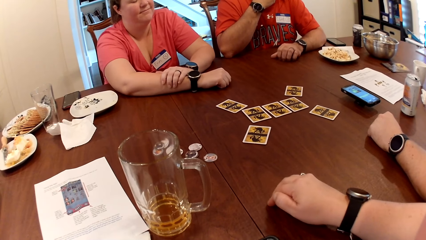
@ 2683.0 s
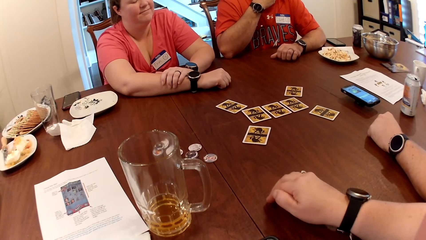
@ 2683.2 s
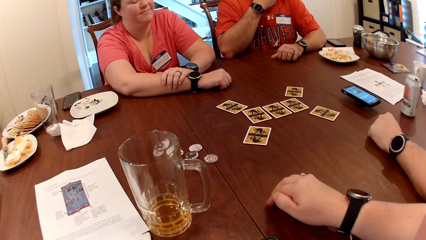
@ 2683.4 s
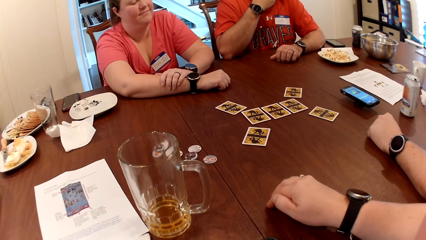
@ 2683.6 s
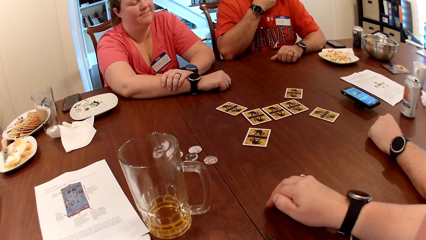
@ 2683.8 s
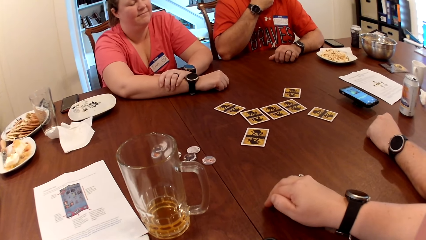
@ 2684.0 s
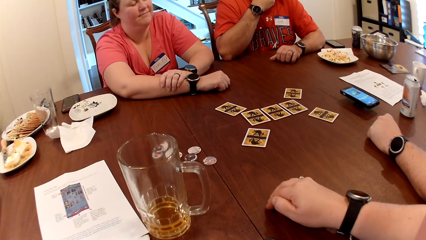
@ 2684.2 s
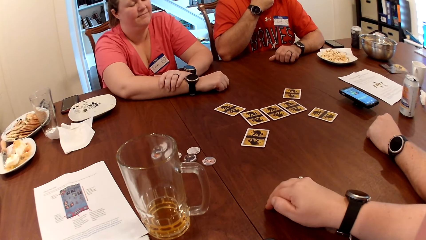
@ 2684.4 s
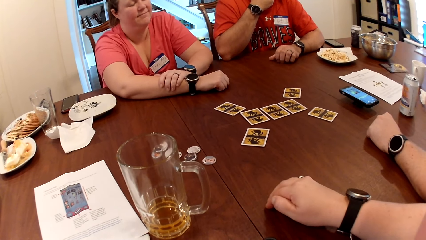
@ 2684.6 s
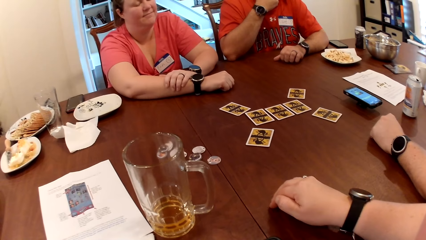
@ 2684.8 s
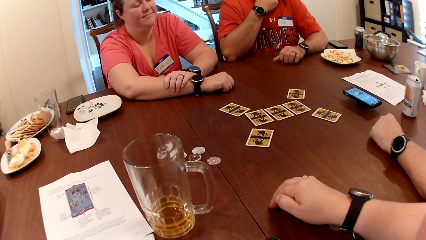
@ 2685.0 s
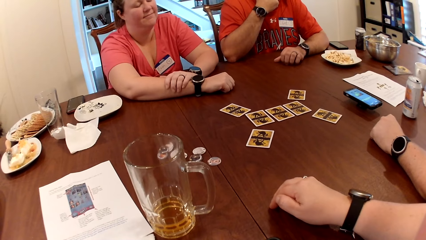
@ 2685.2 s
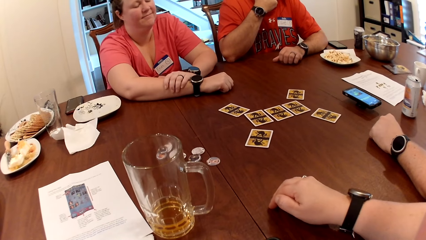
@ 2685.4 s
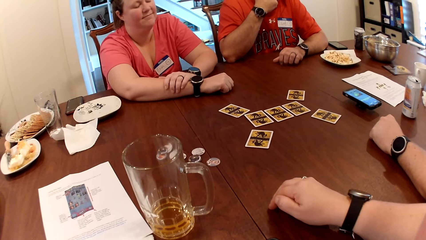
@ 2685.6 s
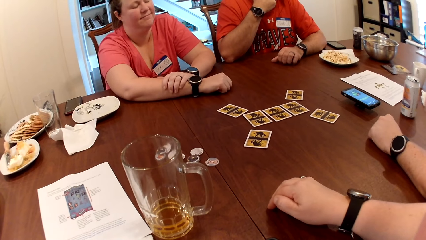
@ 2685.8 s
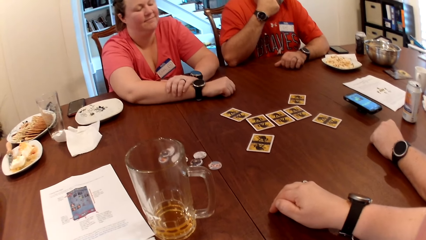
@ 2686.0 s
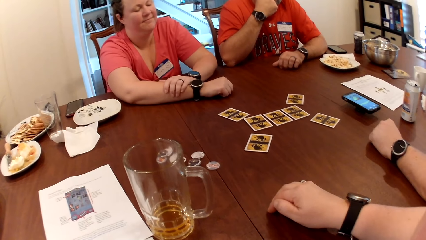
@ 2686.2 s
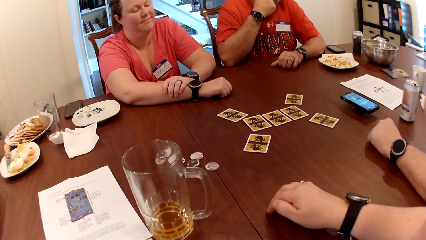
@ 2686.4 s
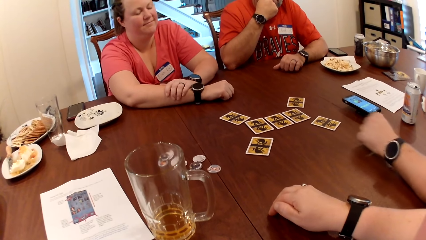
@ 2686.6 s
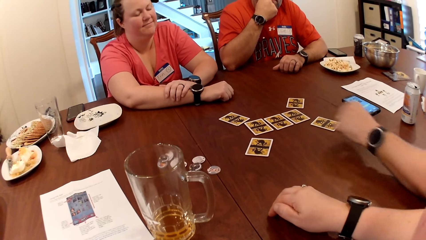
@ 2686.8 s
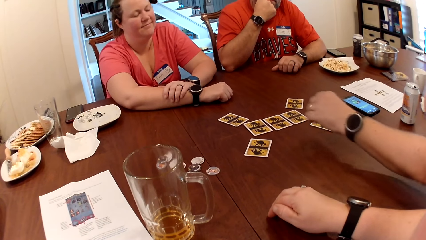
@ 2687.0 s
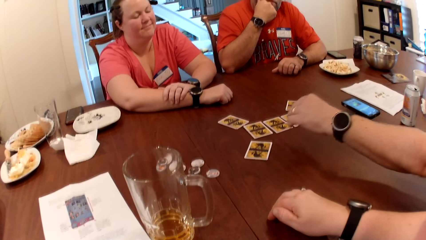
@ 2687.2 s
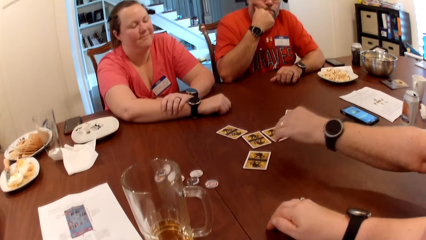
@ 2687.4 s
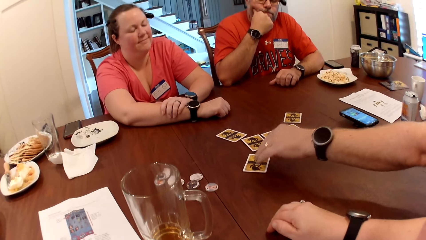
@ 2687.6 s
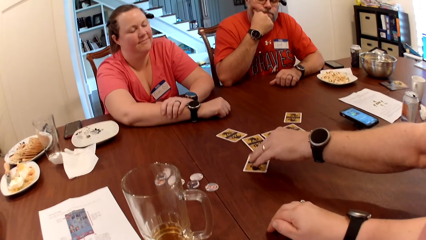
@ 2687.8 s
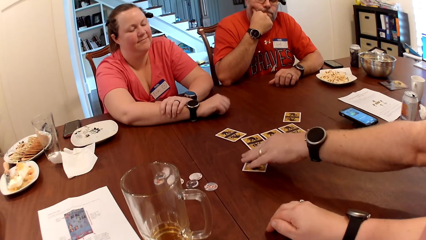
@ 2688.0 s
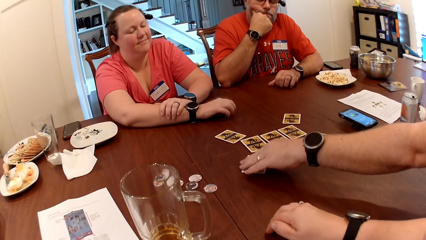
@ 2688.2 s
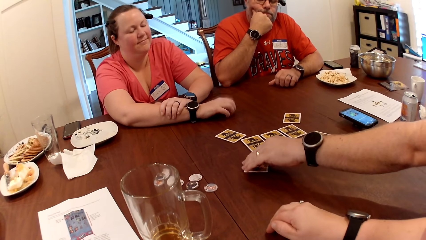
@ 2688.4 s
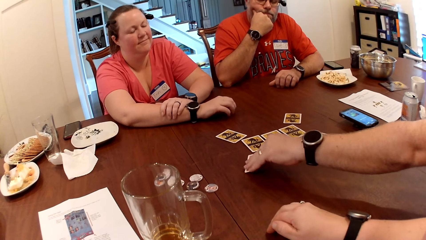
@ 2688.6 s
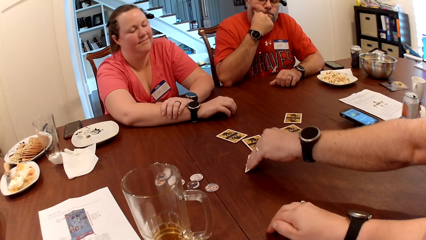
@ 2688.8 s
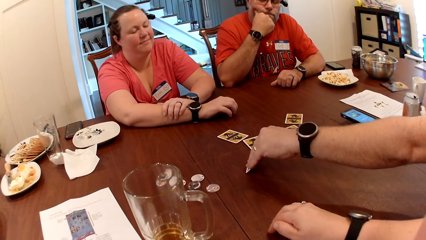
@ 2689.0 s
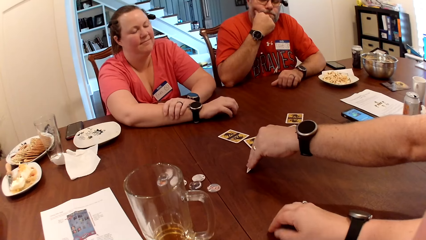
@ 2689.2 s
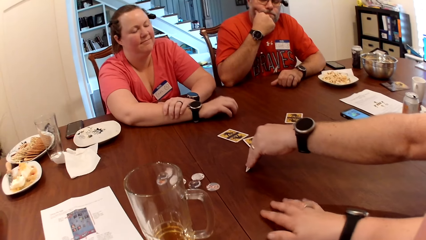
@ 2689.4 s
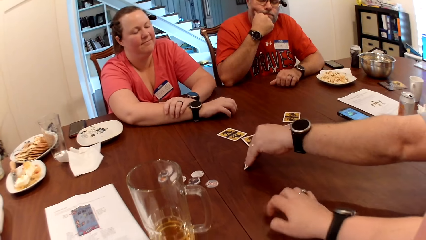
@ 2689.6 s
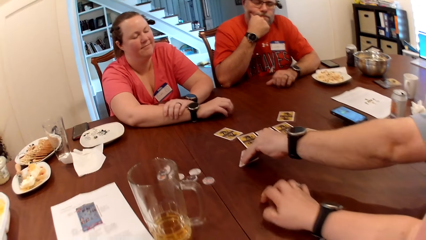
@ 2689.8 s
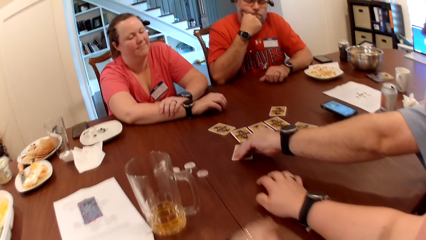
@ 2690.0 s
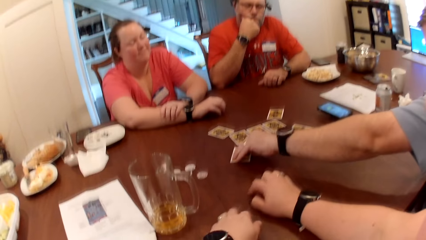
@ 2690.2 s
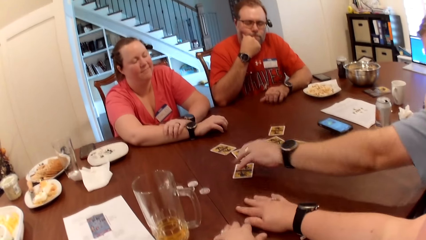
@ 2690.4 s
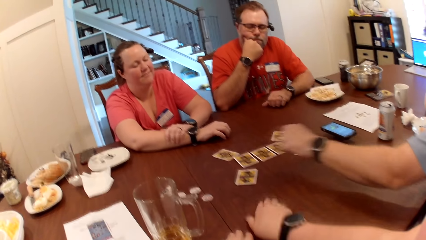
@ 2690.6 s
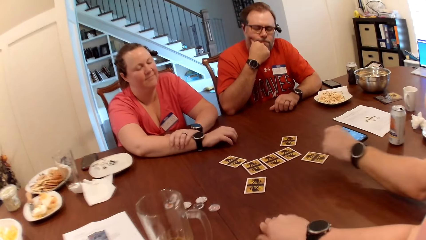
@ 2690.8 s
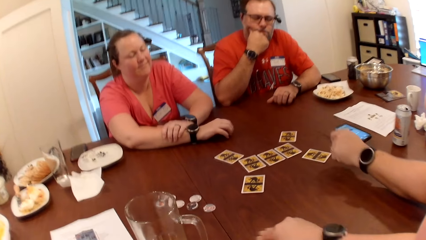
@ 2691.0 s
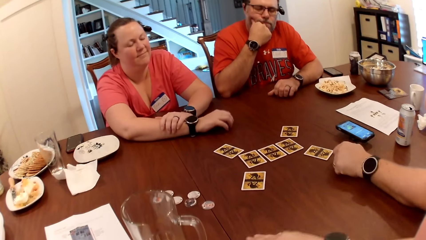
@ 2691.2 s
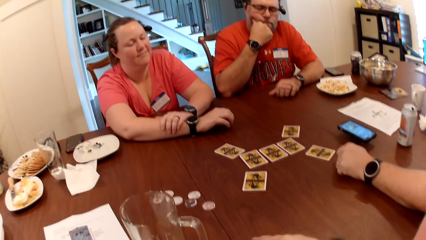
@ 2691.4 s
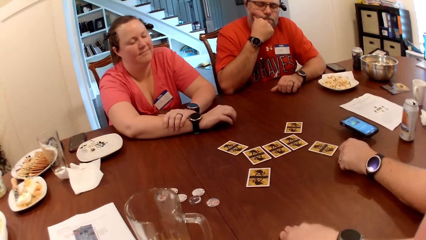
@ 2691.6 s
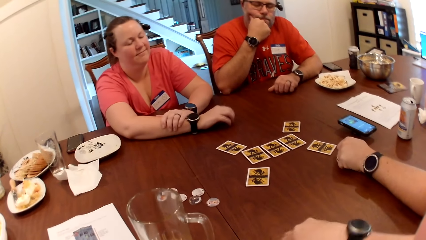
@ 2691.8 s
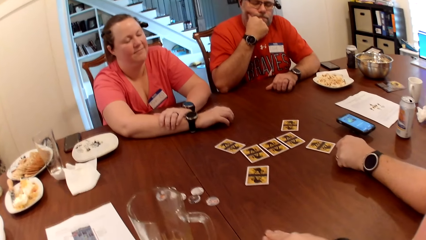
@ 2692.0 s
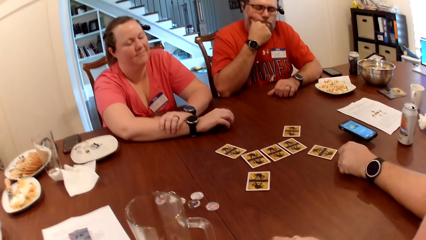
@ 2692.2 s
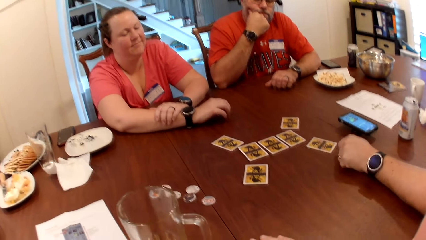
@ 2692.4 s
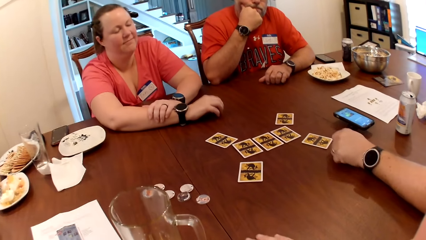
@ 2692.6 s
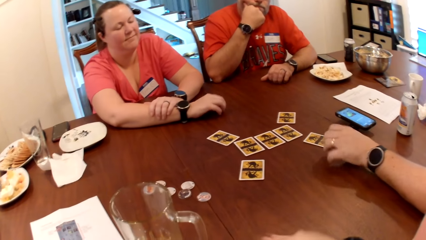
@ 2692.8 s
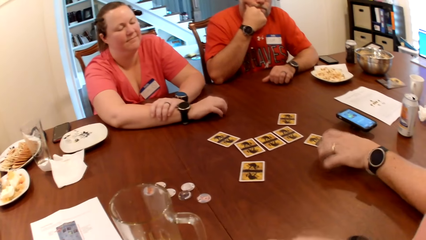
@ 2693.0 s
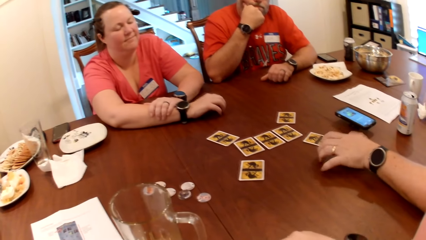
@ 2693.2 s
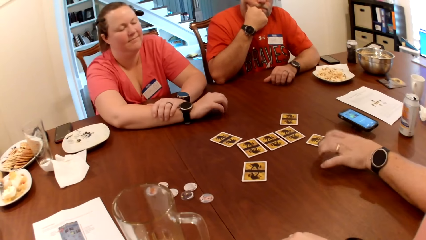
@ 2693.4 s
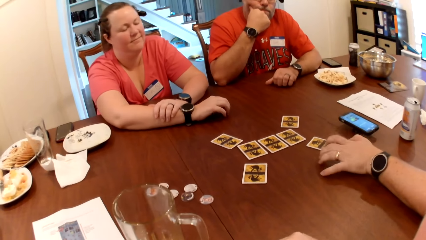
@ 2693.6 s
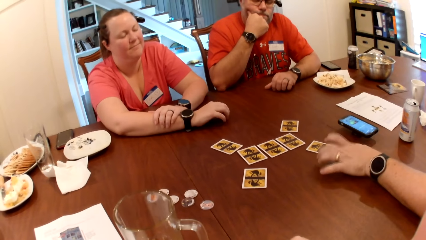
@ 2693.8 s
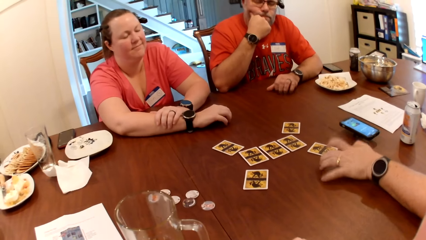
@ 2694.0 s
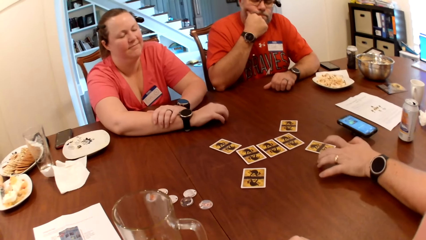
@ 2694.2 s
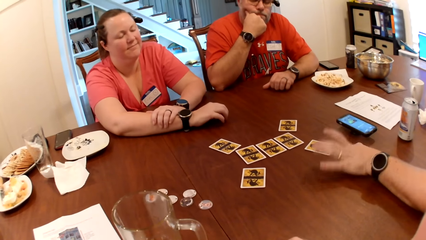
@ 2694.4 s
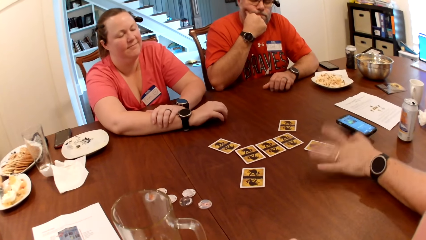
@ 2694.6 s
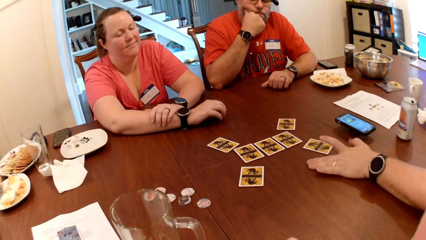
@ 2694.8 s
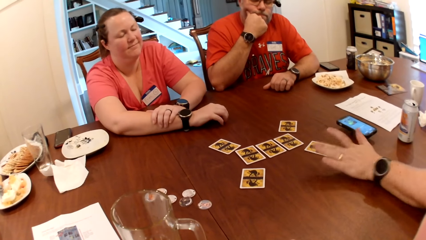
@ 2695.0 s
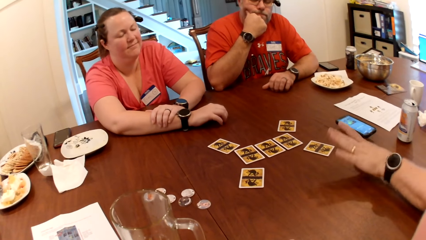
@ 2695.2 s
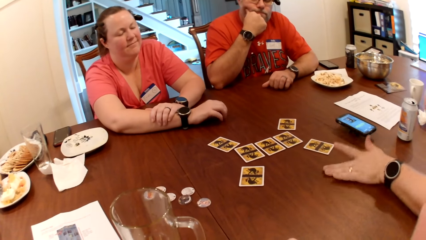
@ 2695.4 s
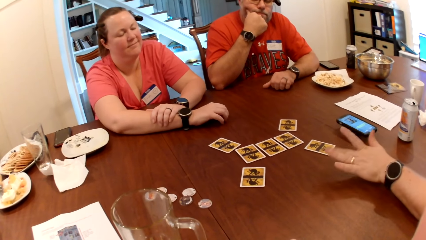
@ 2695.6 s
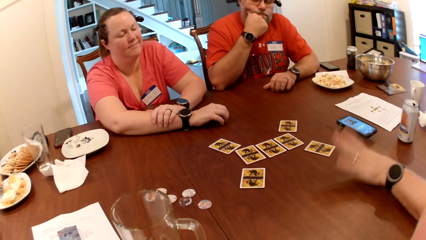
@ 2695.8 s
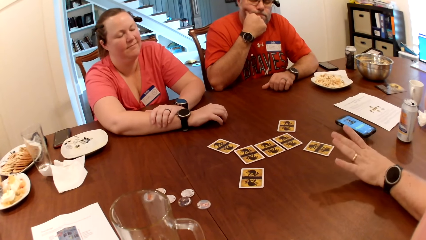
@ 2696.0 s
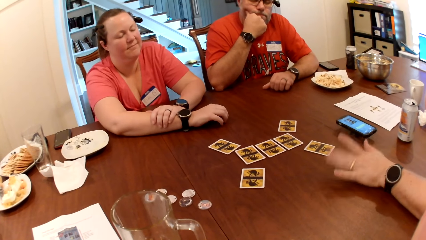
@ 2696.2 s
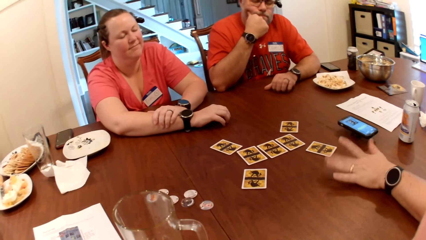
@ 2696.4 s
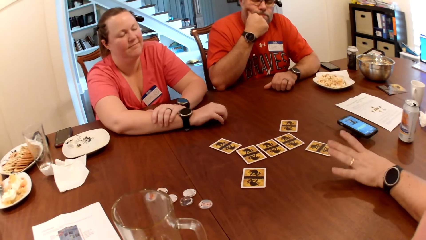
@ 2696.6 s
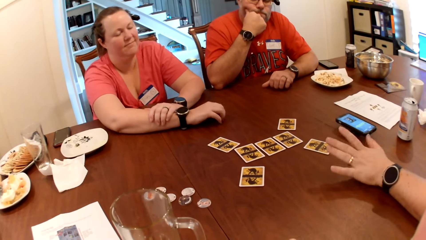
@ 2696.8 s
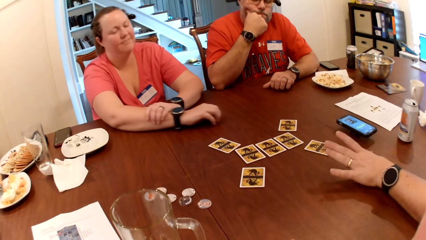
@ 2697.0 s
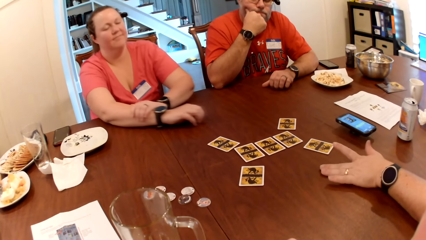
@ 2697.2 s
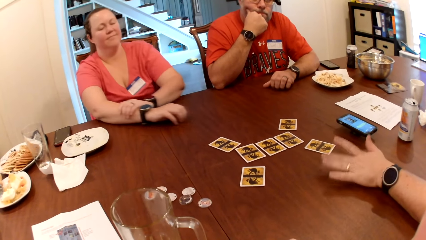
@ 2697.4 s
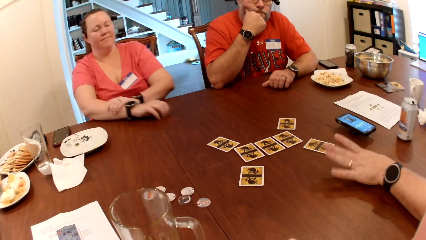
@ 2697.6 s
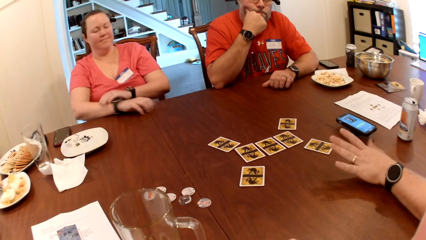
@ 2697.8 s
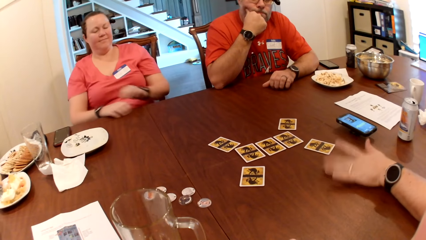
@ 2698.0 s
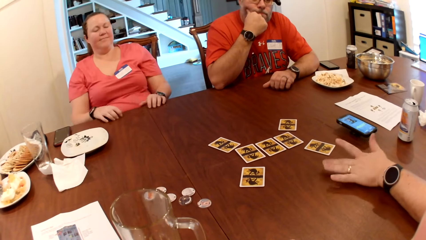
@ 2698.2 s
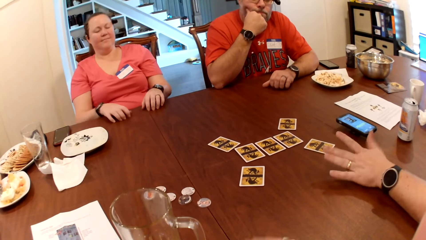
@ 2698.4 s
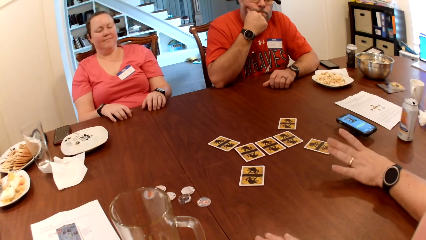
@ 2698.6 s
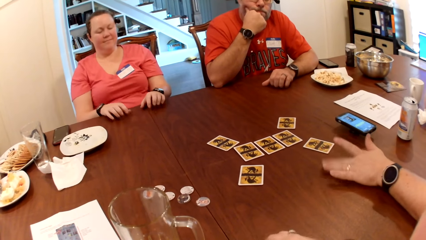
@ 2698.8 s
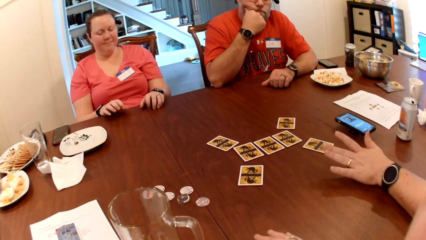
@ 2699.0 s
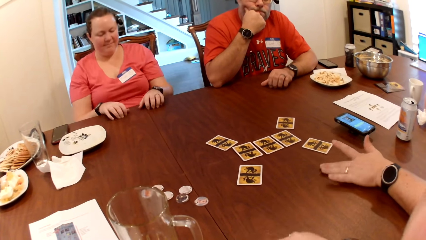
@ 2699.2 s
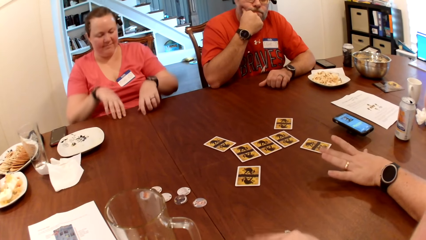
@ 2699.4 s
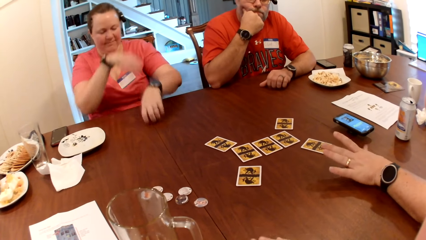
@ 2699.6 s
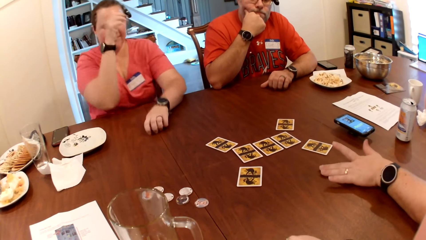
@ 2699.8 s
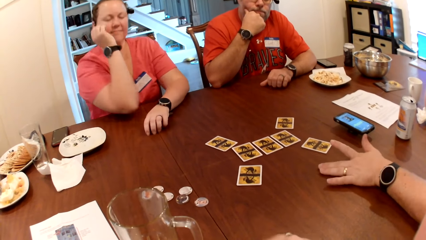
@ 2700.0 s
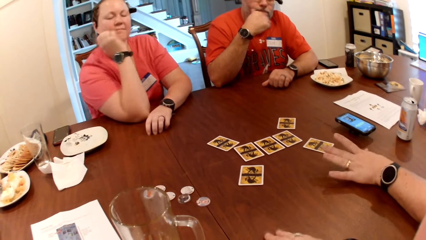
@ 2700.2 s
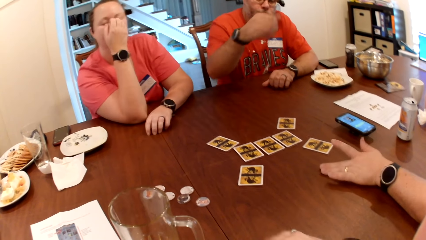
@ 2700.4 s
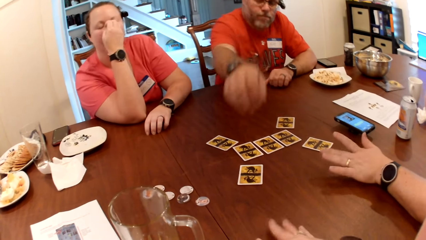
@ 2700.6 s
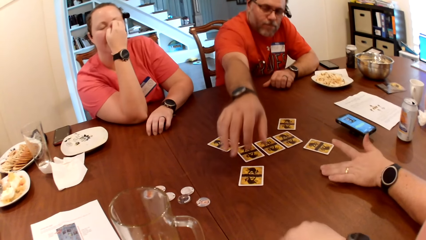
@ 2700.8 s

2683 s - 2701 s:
A man lifts a card from the table with his left hand. A woman drums her right hand on the table. The man drops the card on the table with his left hand. The man drums his left hand on the table. The woman drums both hands on the table.
